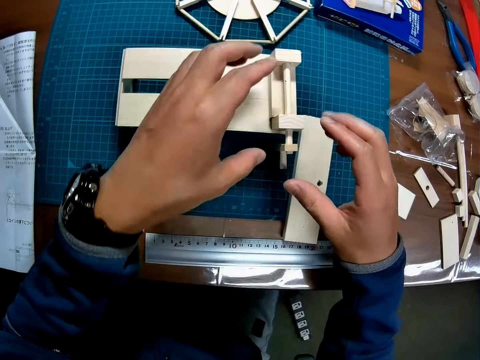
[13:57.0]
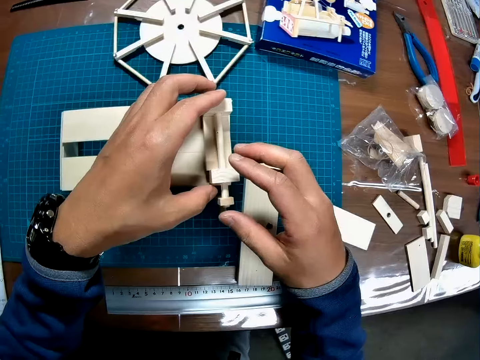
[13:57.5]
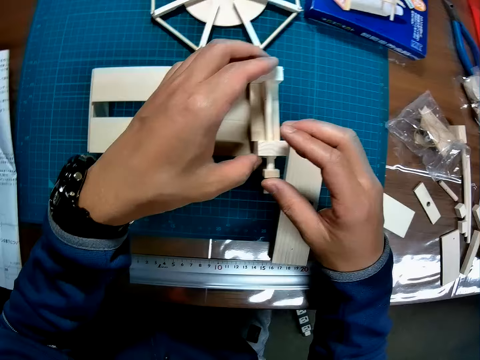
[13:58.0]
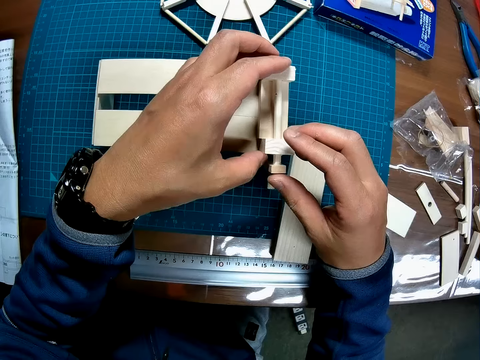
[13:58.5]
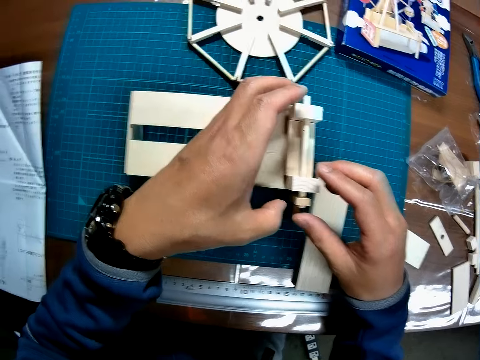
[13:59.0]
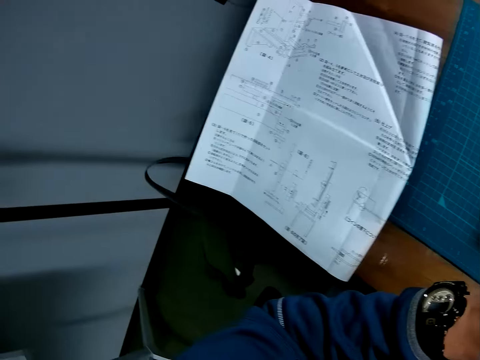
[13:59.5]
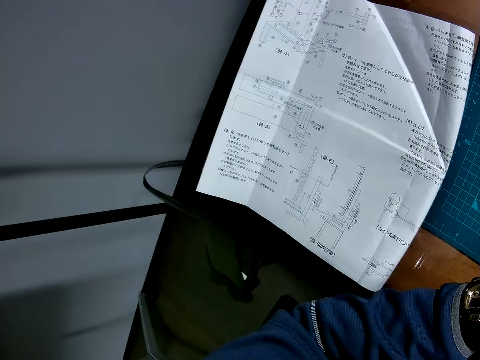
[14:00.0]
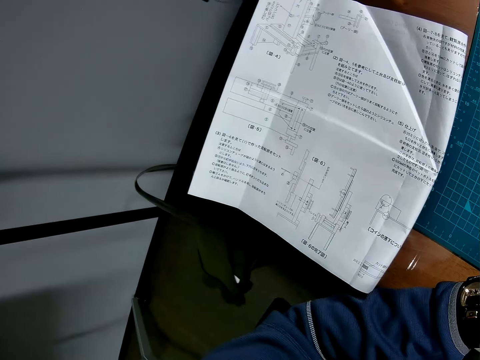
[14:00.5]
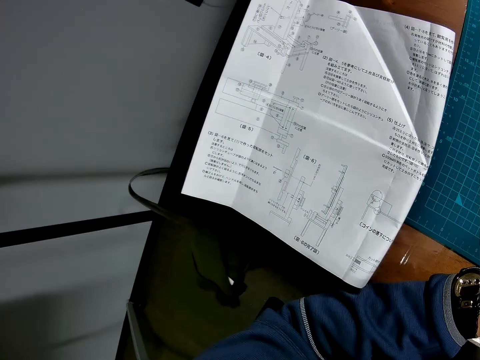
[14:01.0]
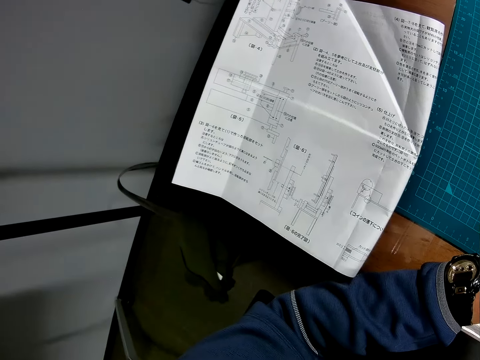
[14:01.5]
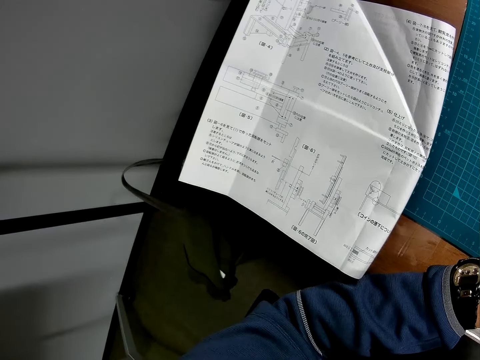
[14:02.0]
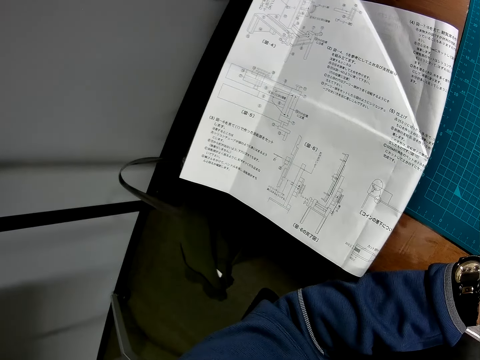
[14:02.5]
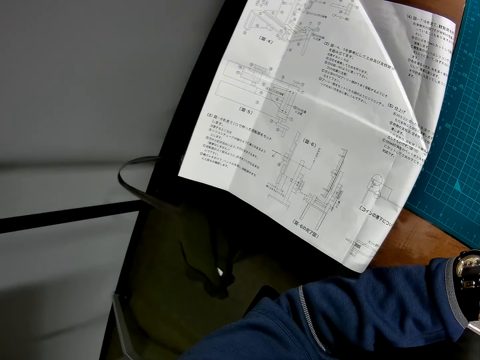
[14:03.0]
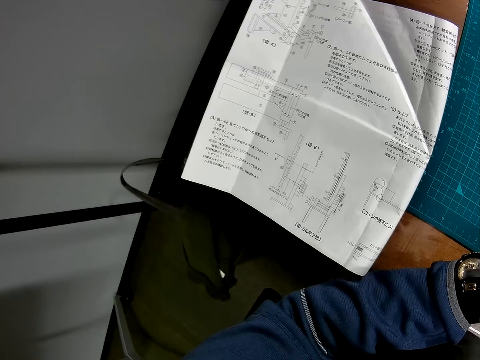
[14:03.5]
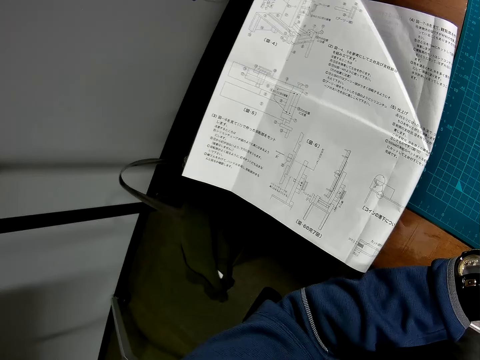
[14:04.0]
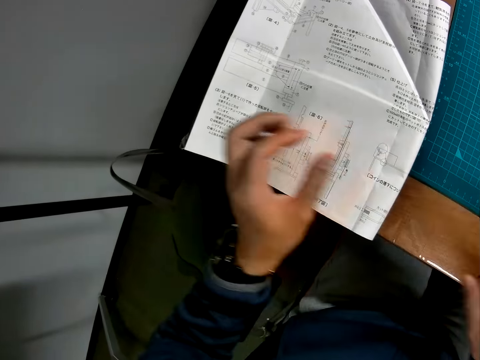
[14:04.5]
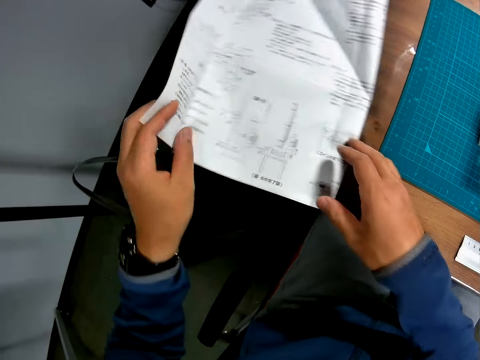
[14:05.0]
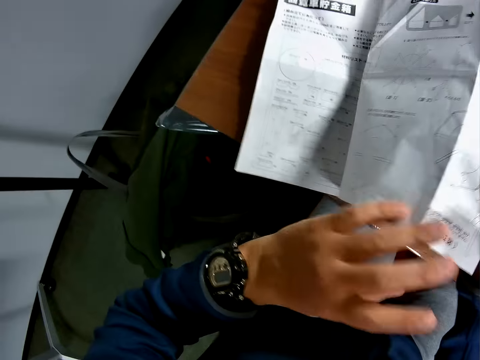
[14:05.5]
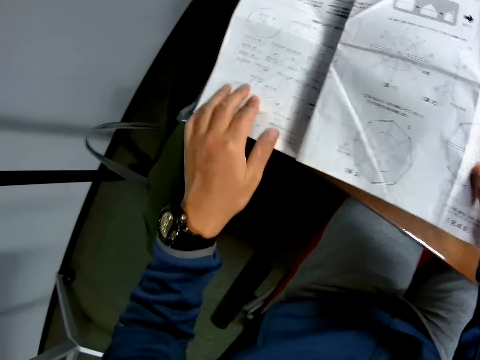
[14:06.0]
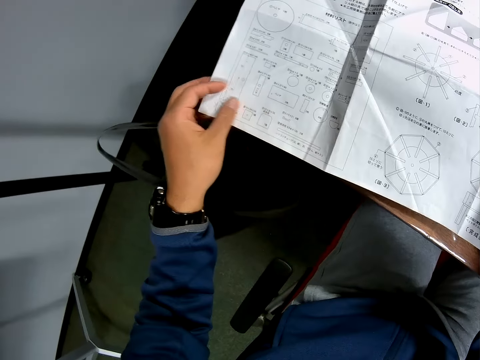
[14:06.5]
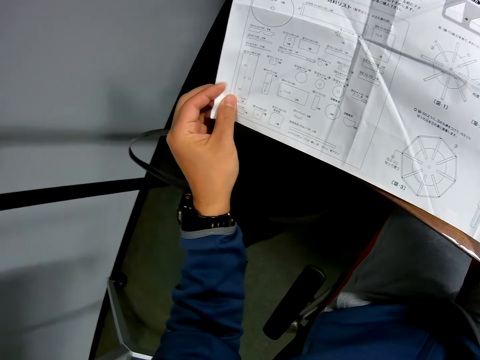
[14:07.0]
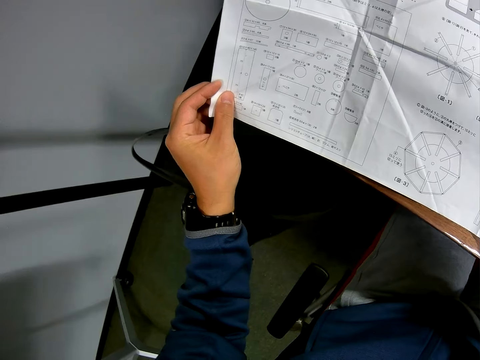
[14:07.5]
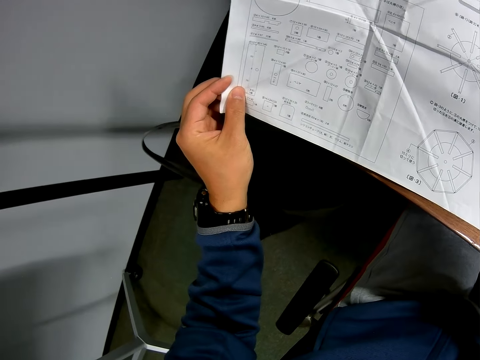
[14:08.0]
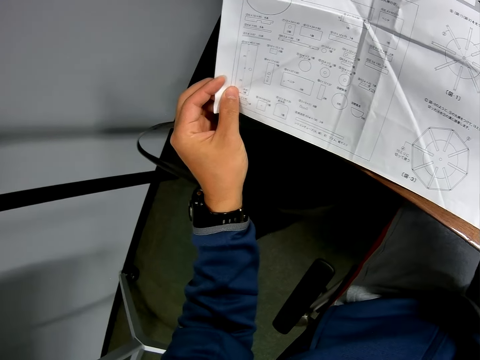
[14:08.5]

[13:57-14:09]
The camera wearer holds the half-formed wooden mechanical model with his left hand. He inserts the piece of wood into a hole in the half-formed wooden mechanical model. He turns over the leaflet.

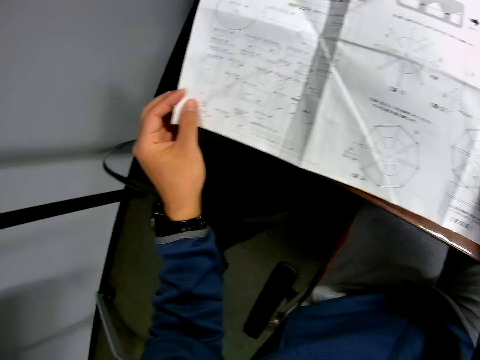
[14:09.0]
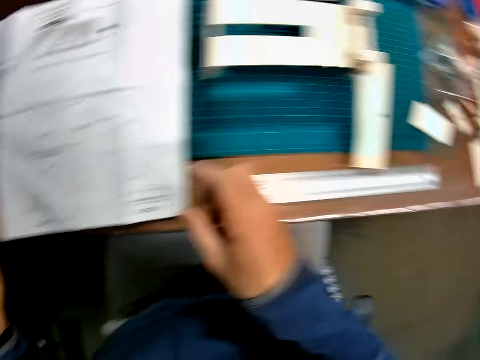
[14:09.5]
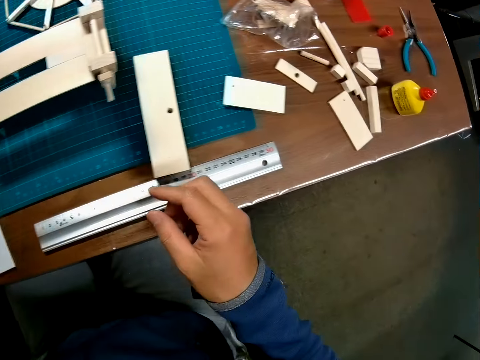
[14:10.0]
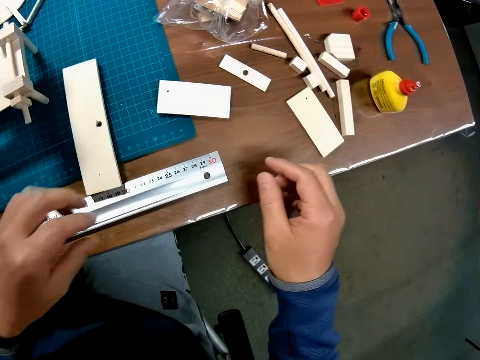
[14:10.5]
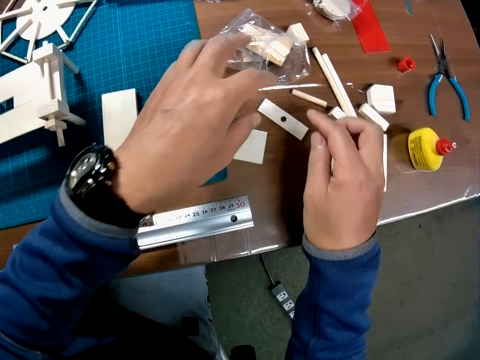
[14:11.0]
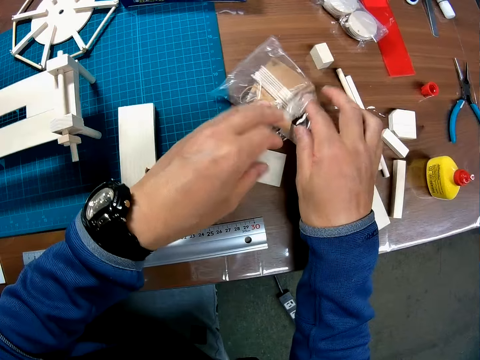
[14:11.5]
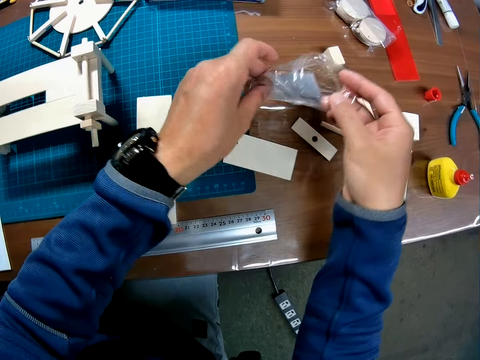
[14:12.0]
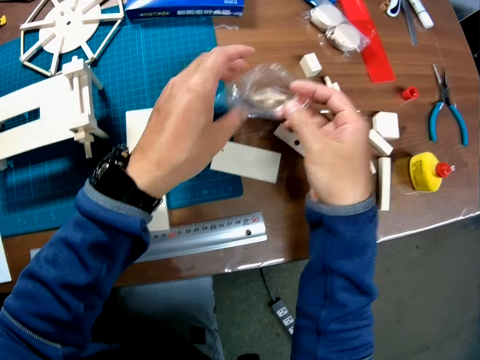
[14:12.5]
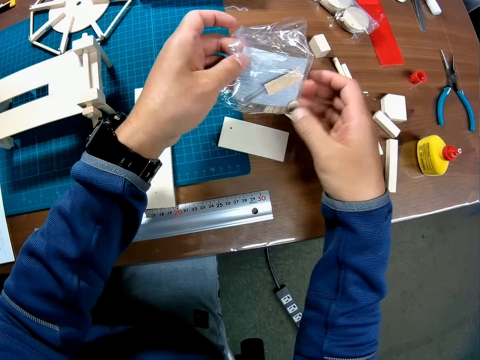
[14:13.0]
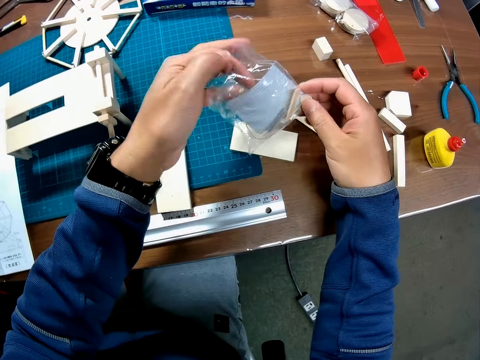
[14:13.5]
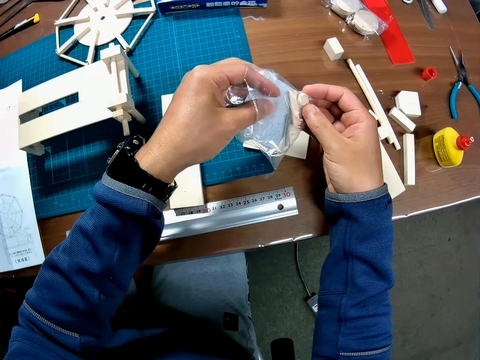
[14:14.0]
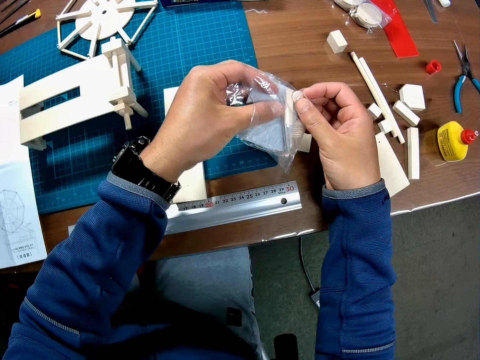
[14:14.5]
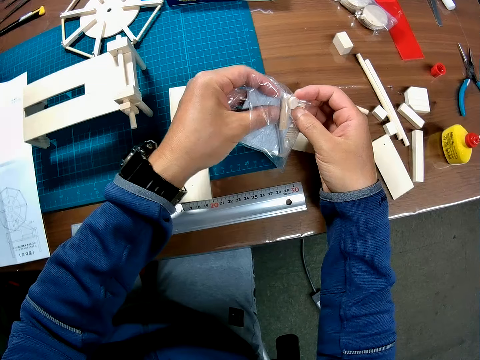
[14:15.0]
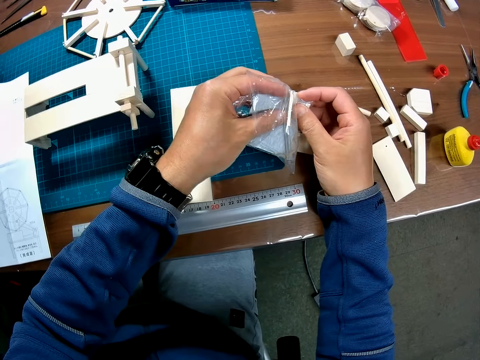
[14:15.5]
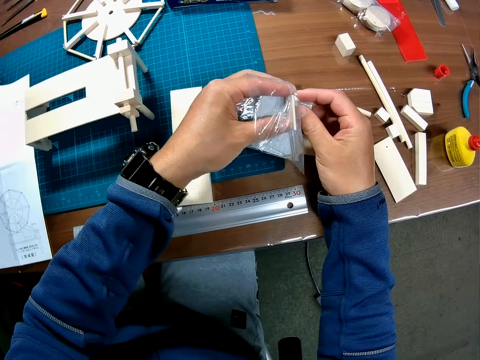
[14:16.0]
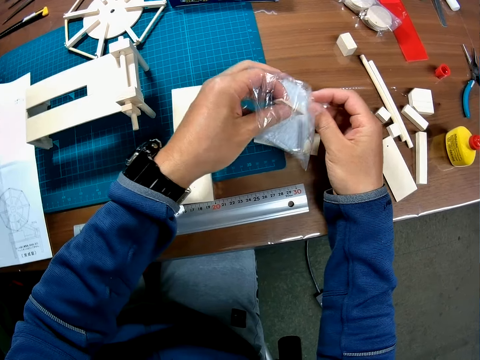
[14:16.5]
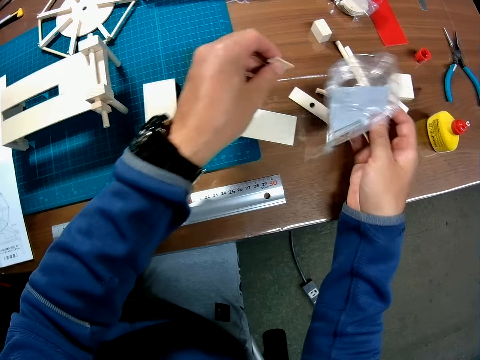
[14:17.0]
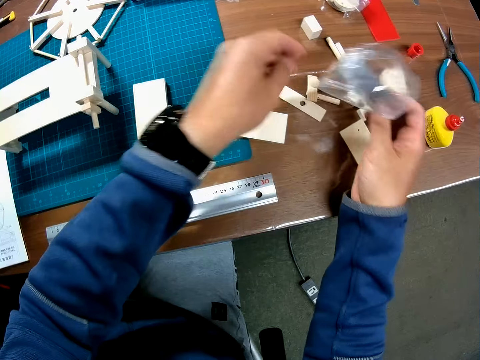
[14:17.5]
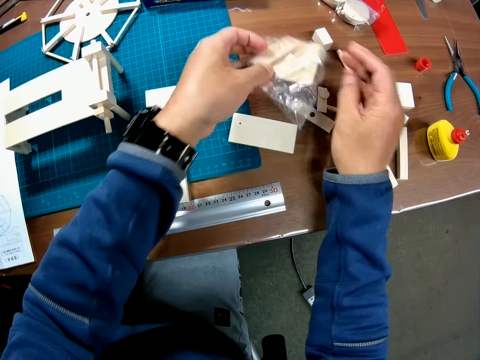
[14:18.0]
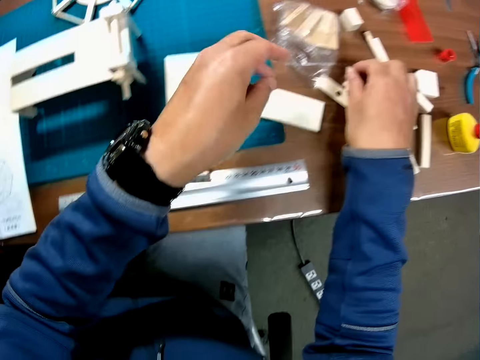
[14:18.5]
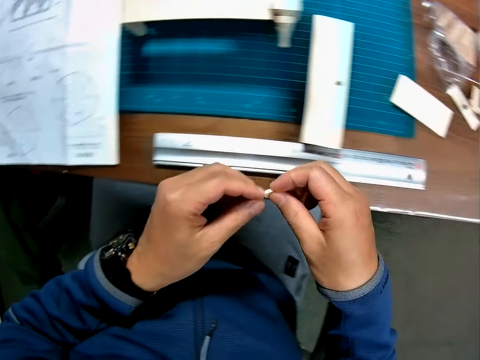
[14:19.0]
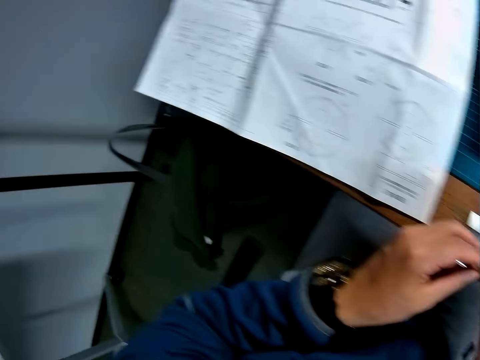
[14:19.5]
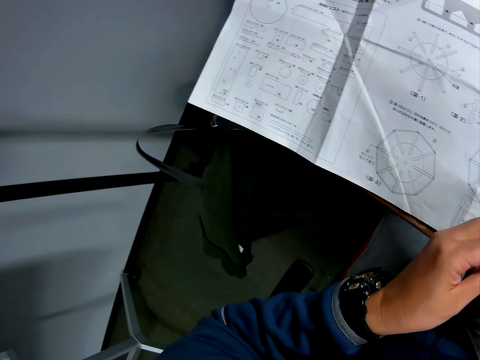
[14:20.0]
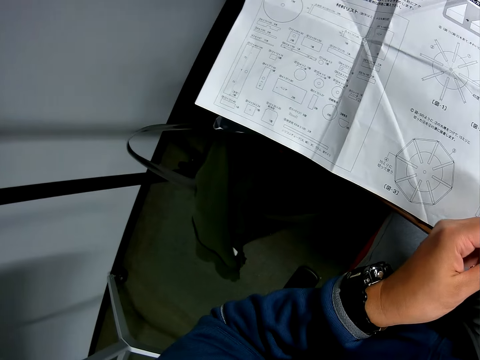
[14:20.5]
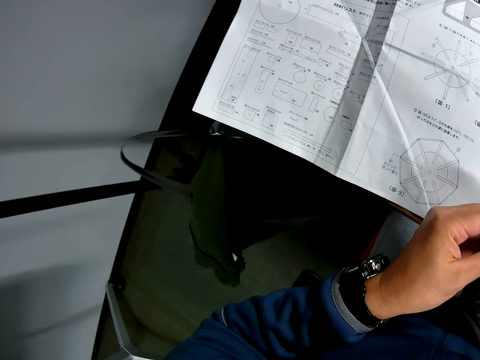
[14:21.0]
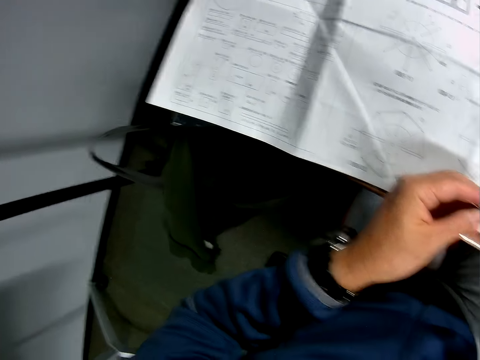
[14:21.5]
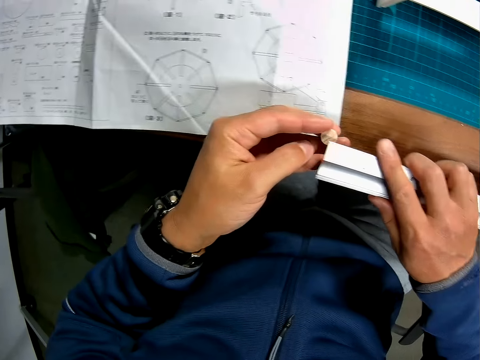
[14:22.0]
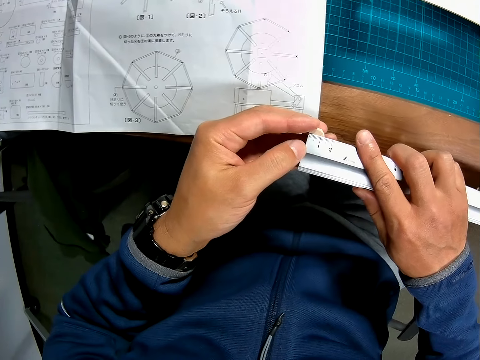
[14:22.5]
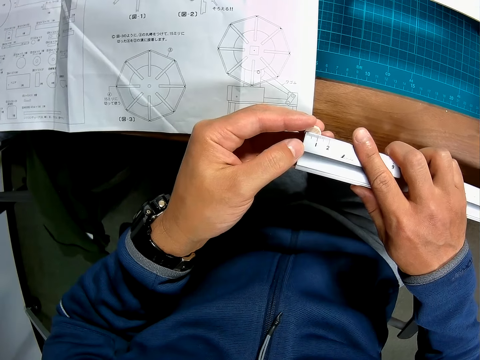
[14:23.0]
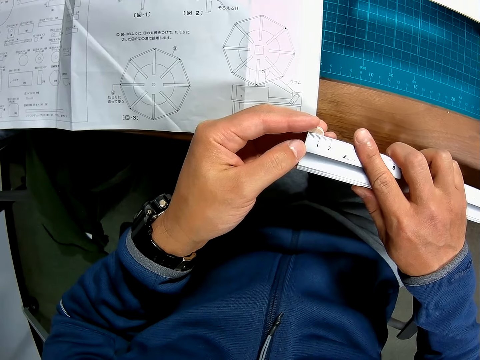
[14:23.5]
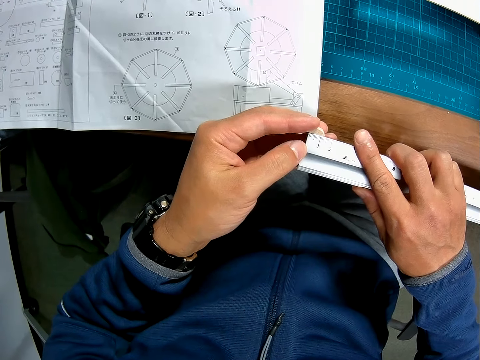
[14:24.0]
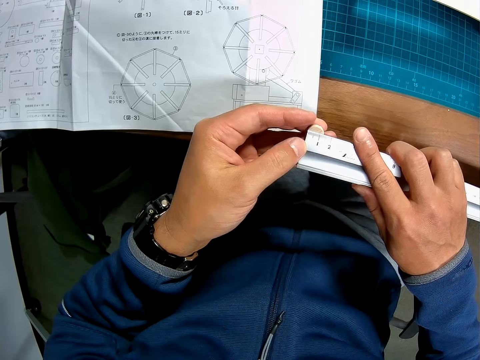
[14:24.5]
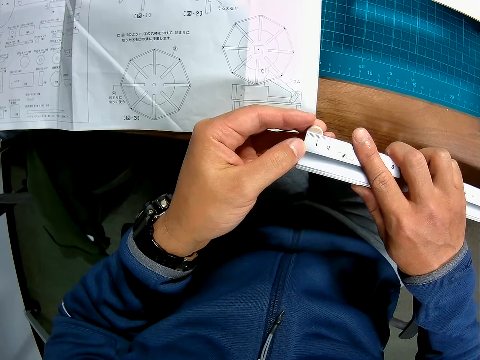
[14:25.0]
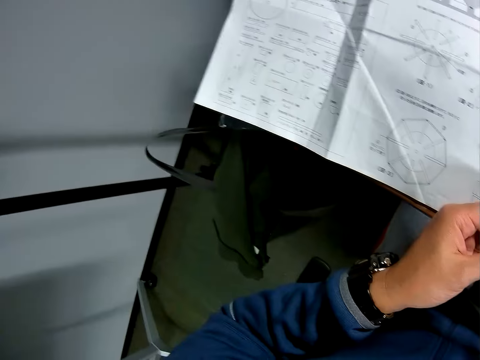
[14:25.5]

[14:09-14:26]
The camera wearer removes a piece of wood from a package. He picks up a paper bag. He turns the paper bag. He picks up an art piece. He drops the piece of wood on the table with his left hand. He drops the package on the table with his left hand. He picks up the piece of wood with his right hand. He holds the piece of wood with both hands briefly. He picks up a scale rule from the table with his right hand. He measures the piece of wood with the scale rule.
